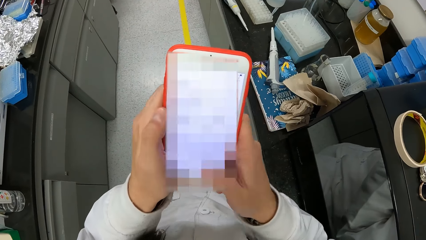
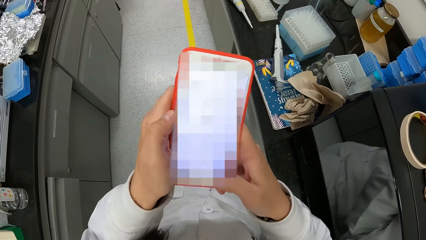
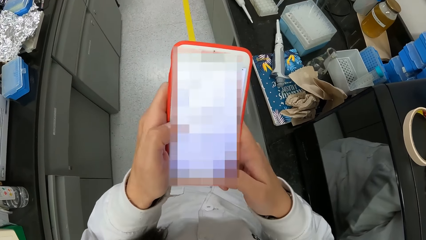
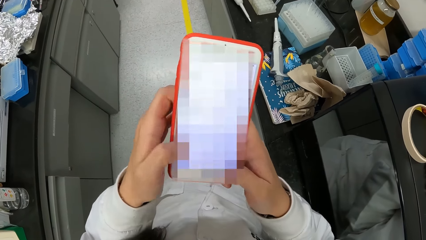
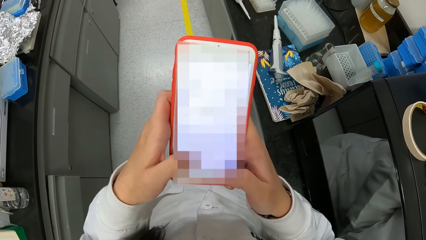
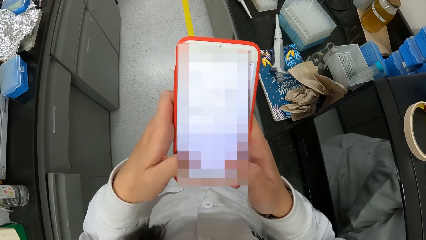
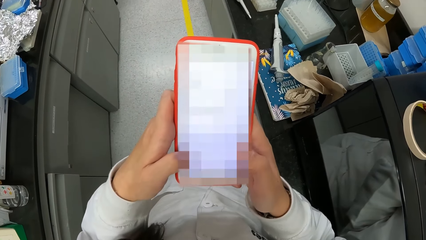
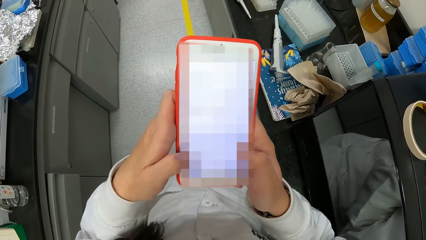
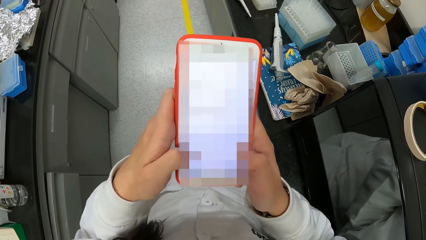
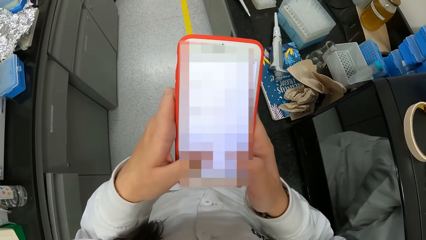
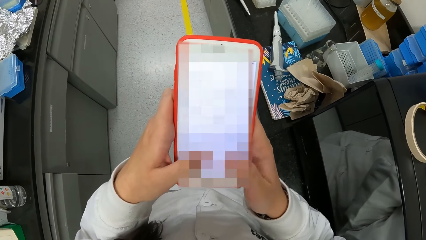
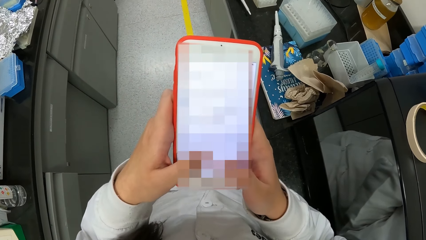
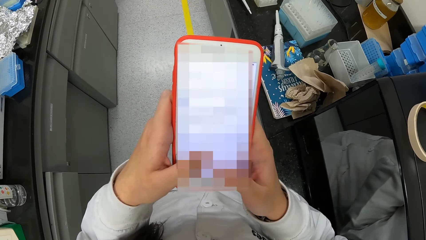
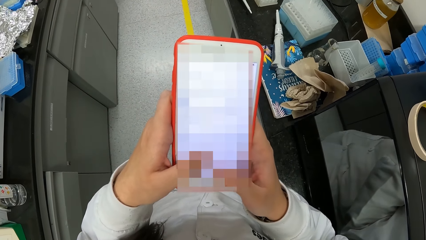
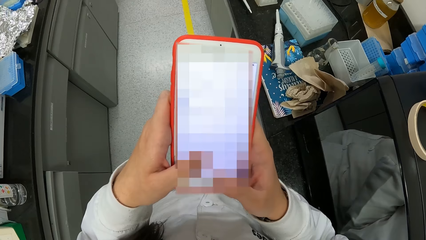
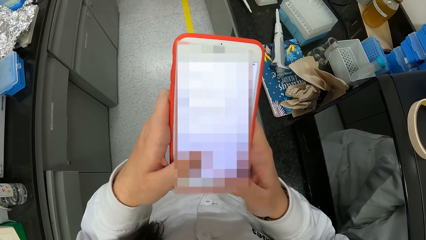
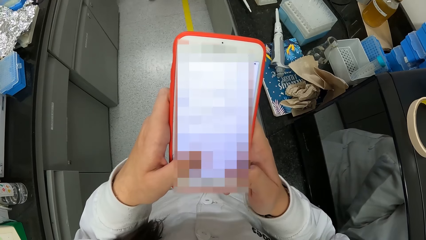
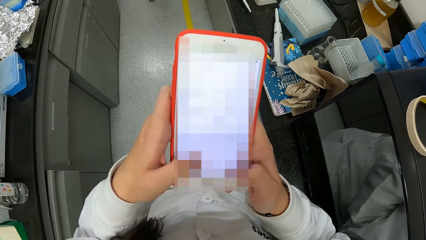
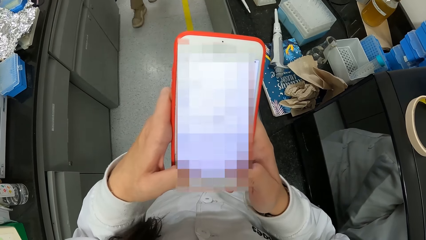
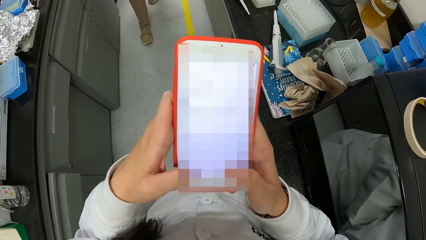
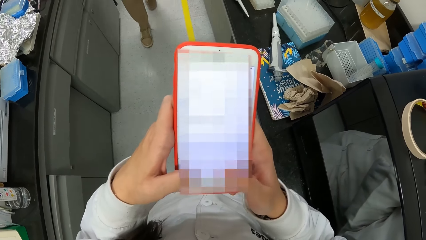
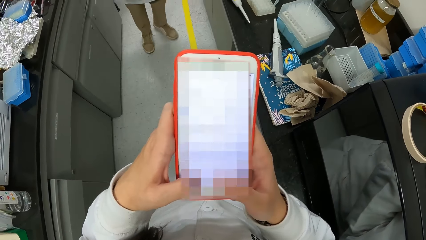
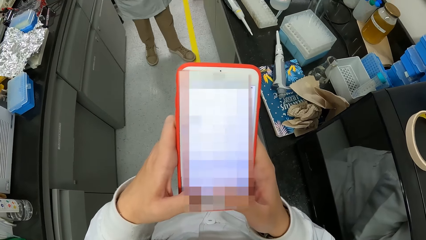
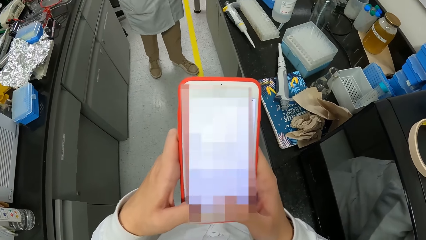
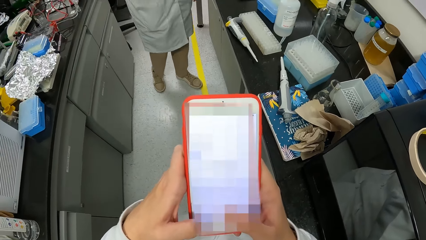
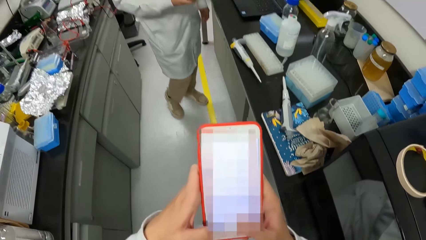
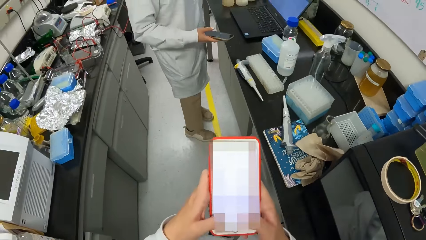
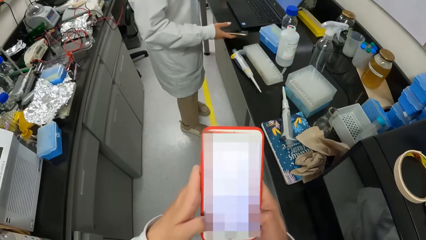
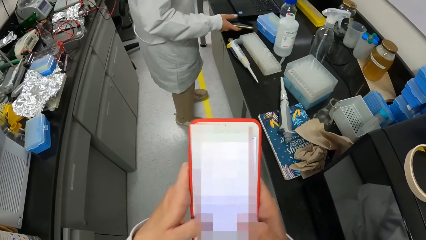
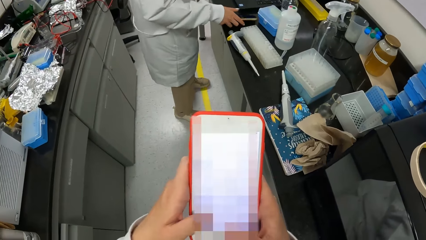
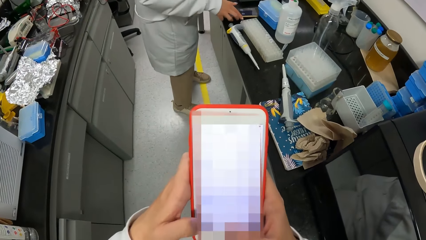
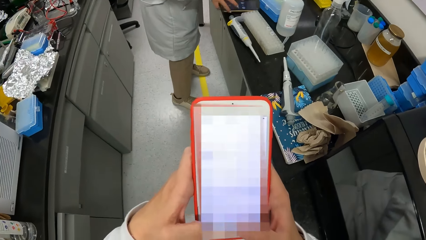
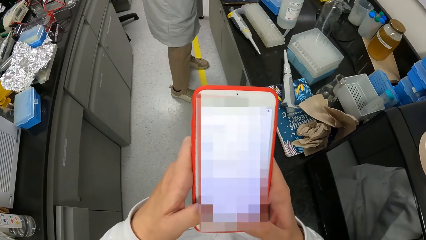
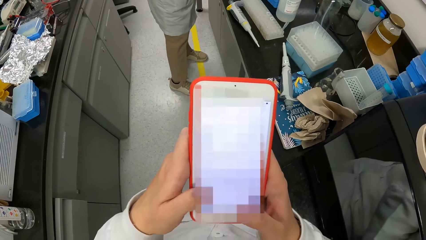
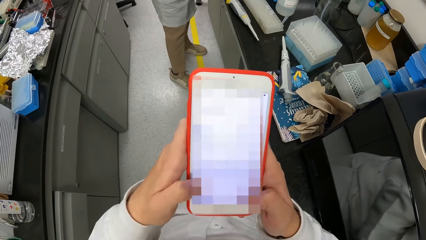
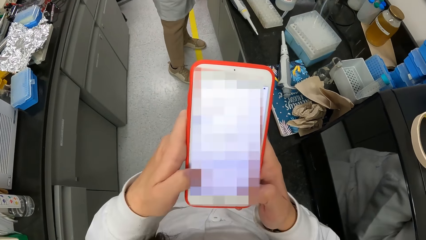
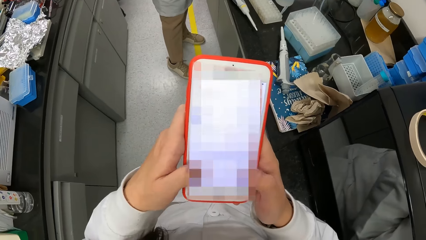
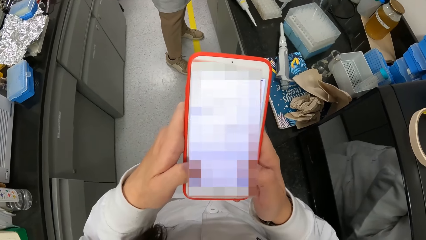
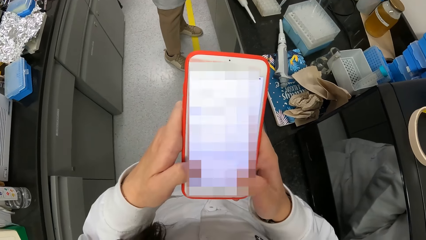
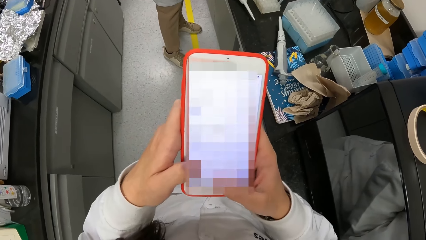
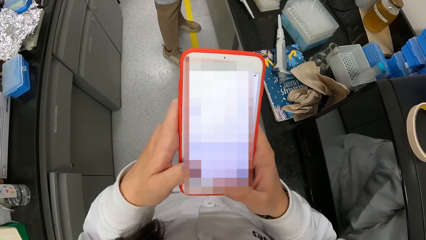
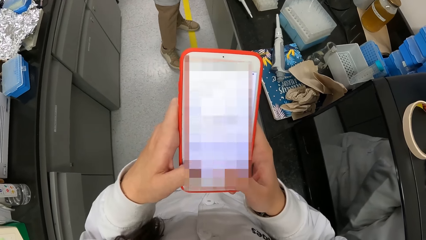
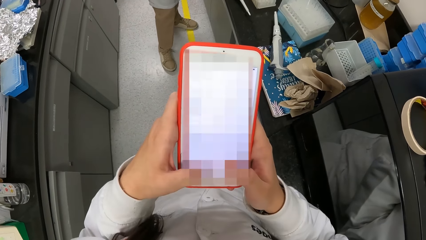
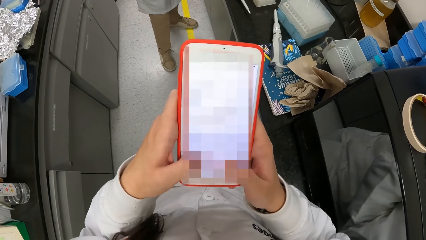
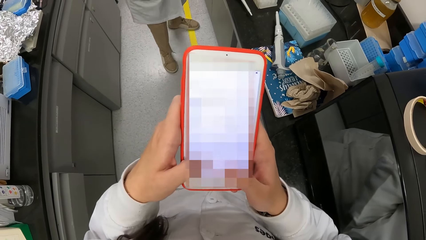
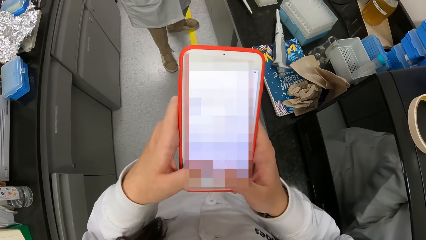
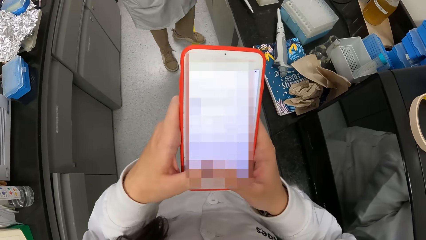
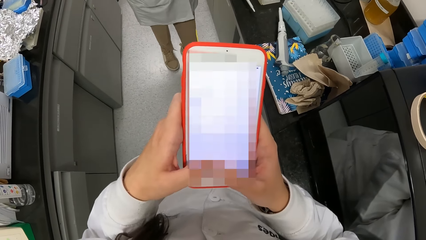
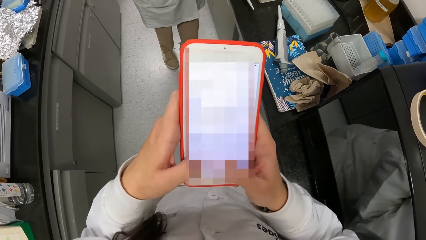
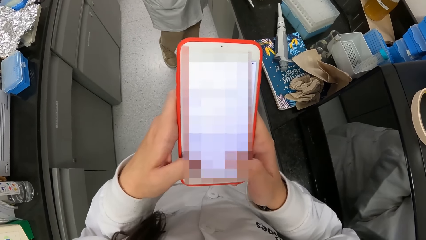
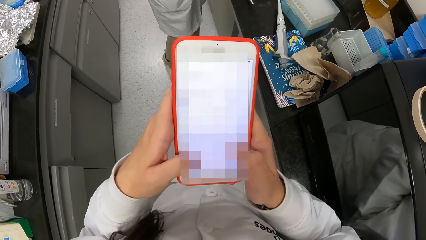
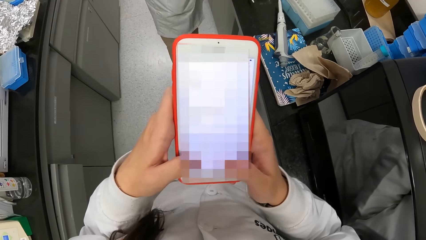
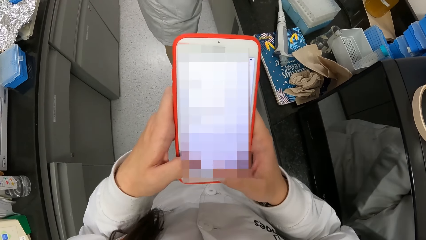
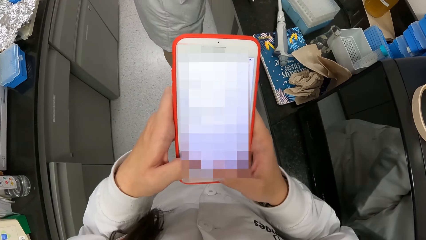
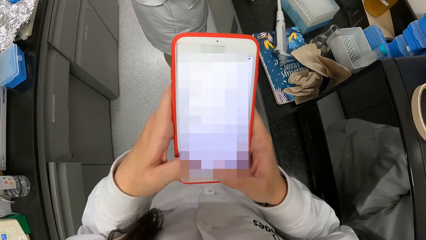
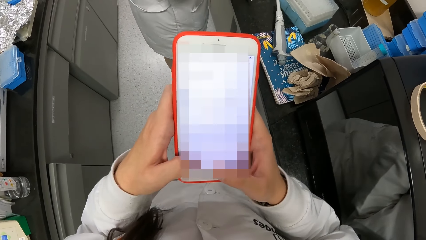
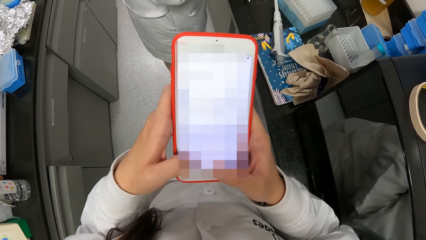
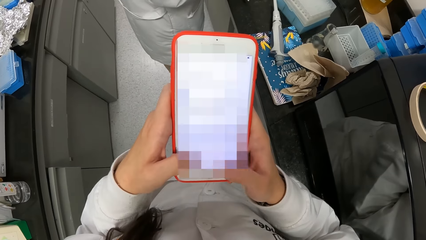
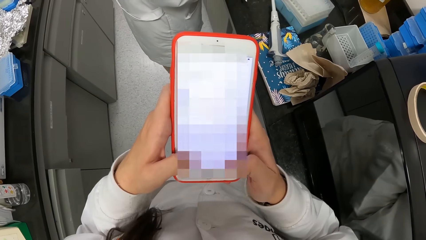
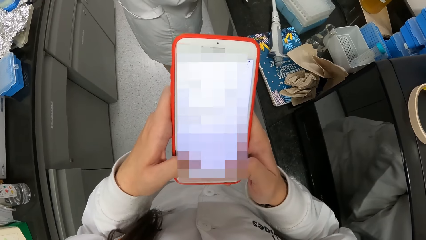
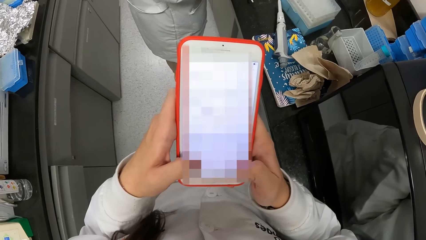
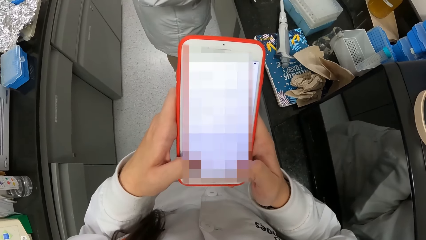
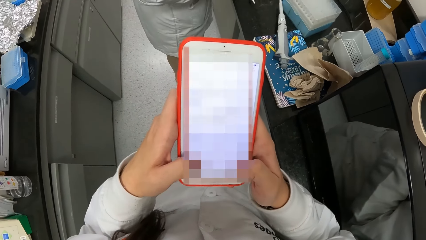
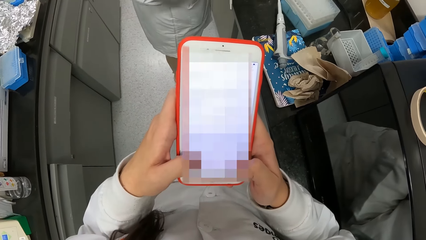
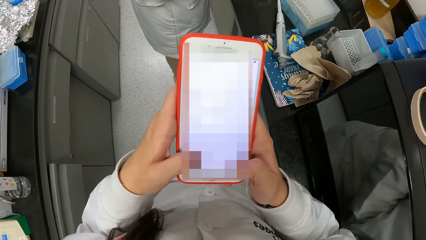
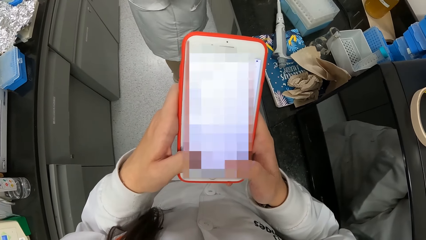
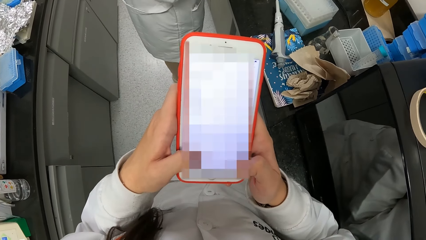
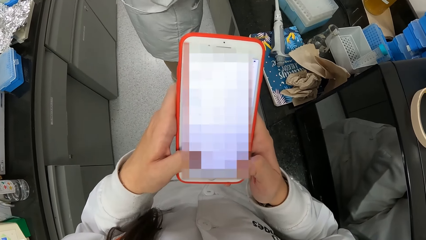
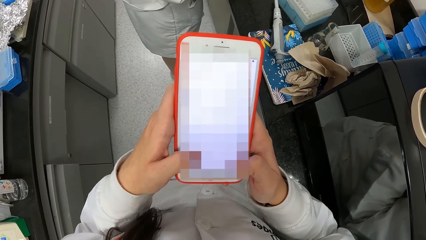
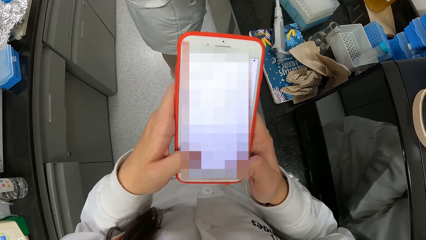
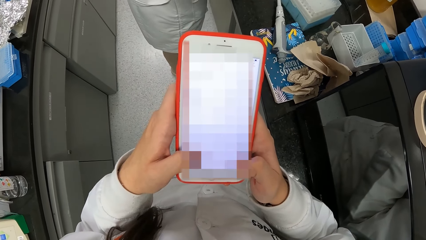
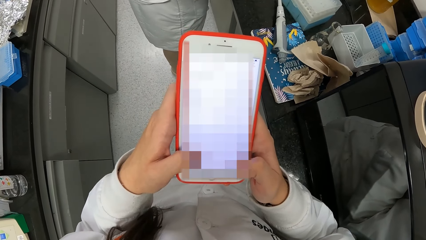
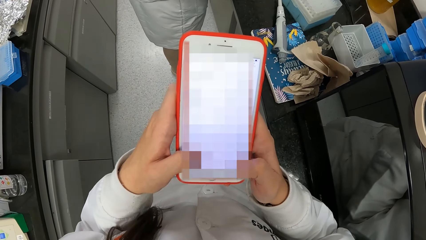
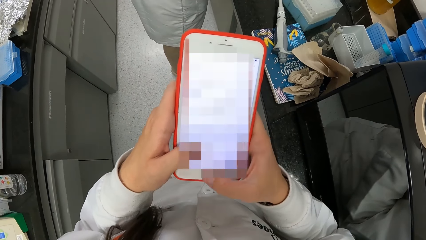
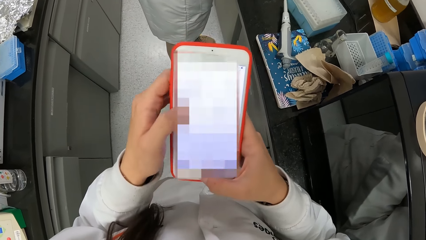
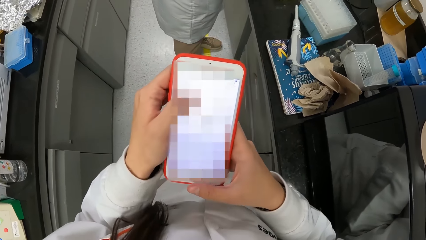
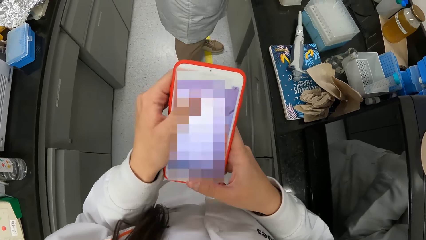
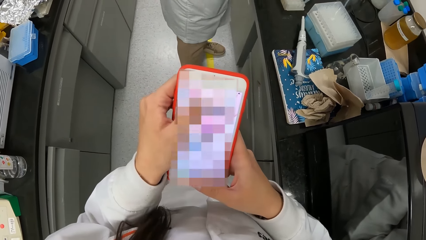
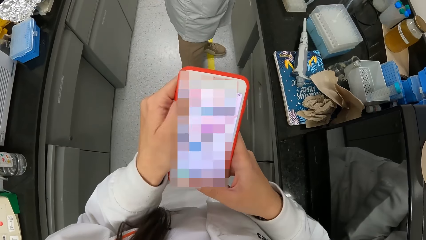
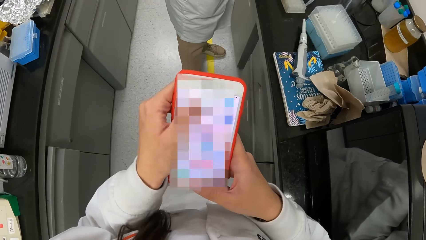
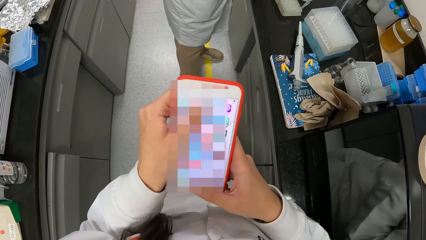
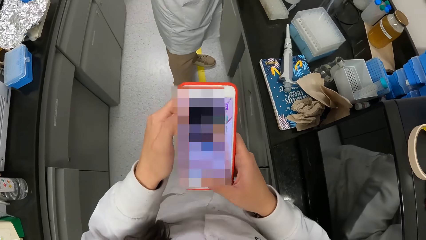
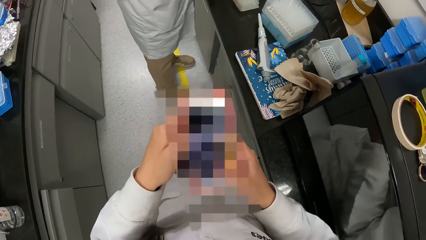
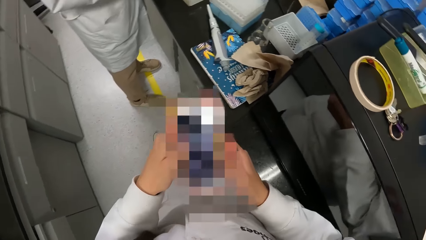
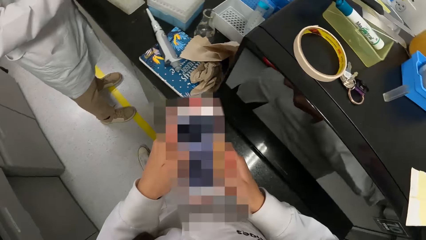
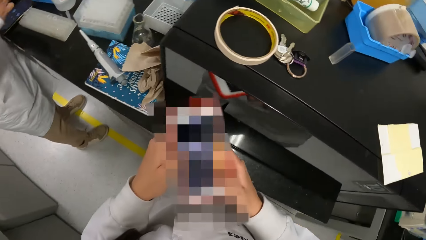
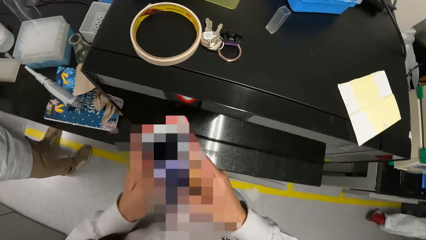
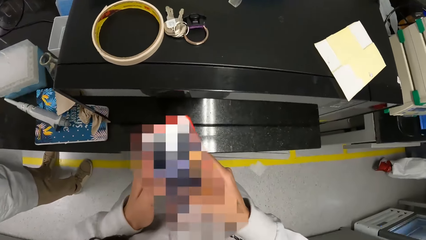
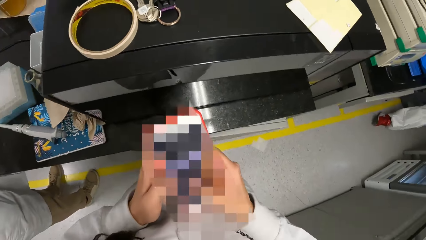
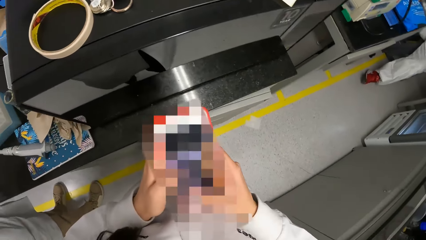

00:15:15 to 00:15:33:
The woman walks in the room. She places the phone in her right hand on the slab.
